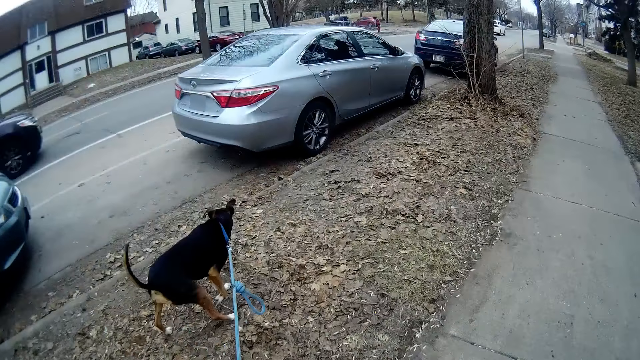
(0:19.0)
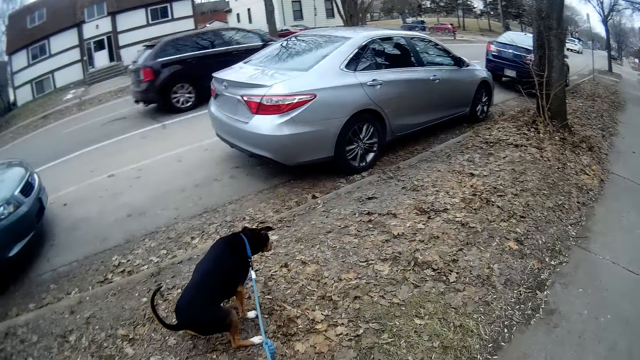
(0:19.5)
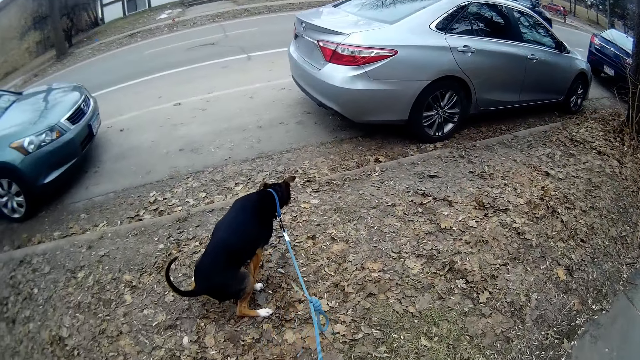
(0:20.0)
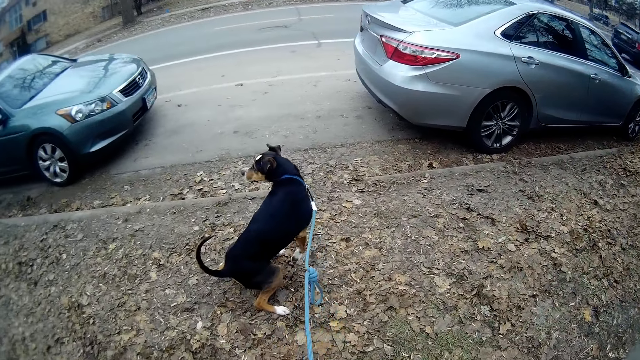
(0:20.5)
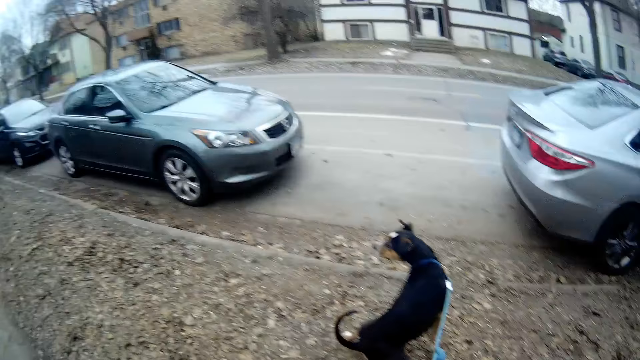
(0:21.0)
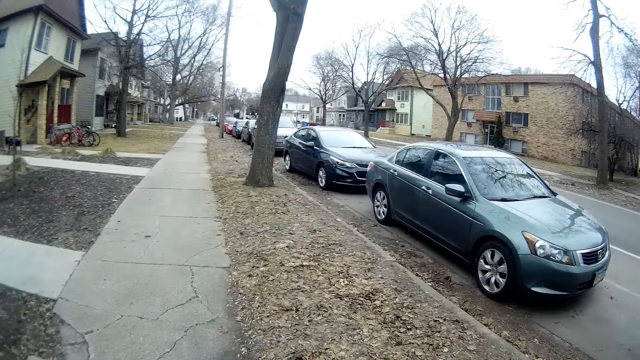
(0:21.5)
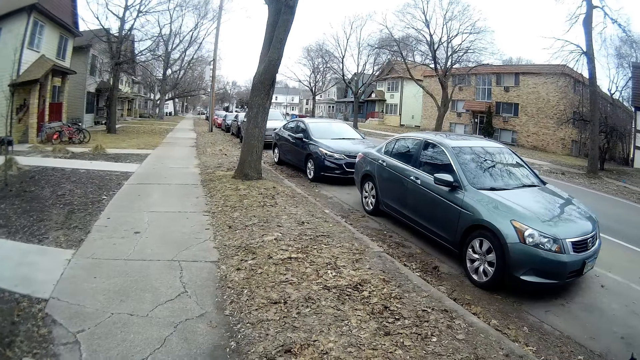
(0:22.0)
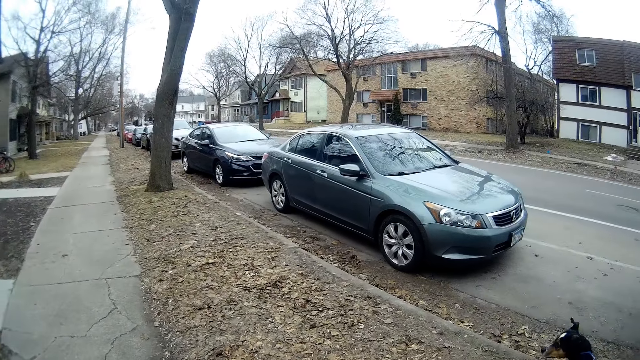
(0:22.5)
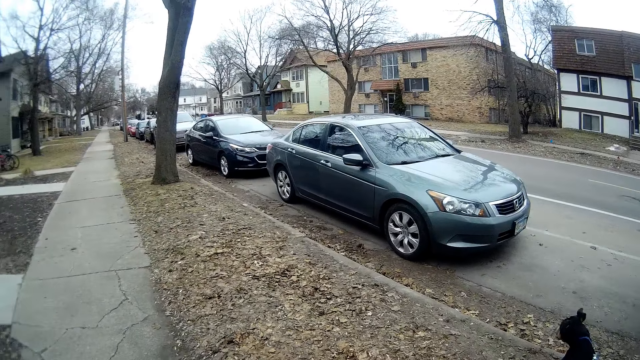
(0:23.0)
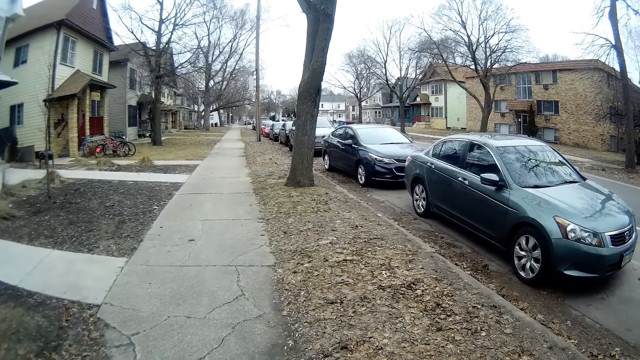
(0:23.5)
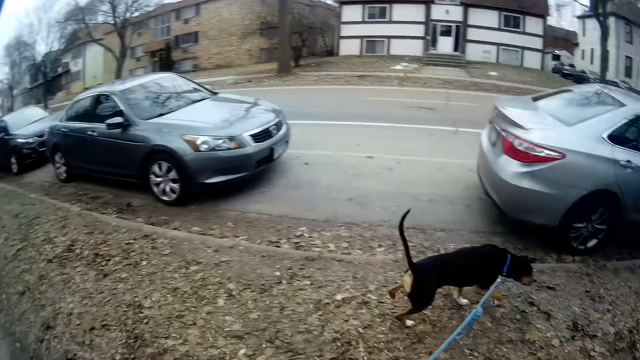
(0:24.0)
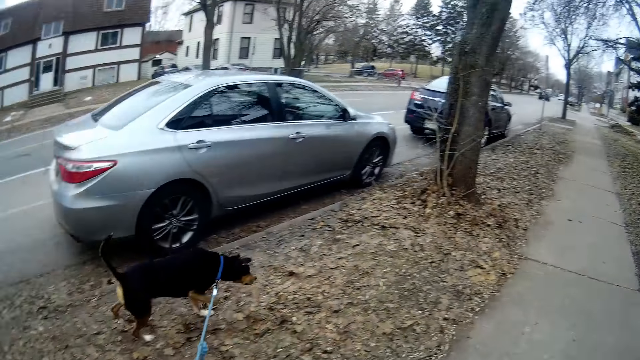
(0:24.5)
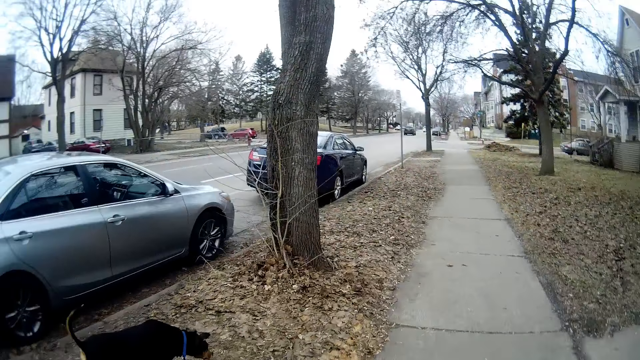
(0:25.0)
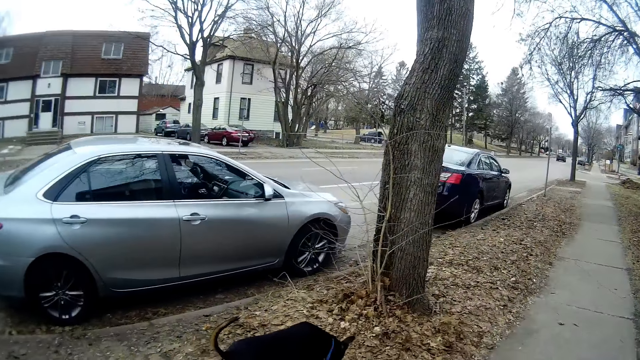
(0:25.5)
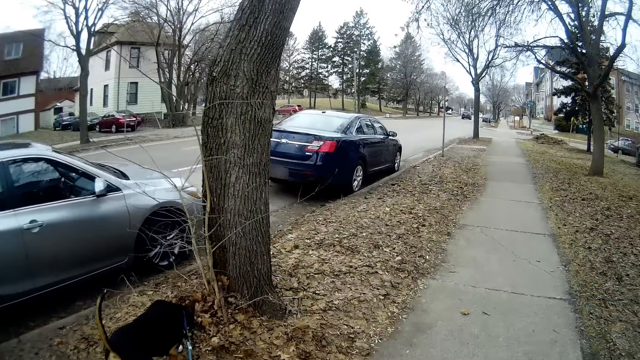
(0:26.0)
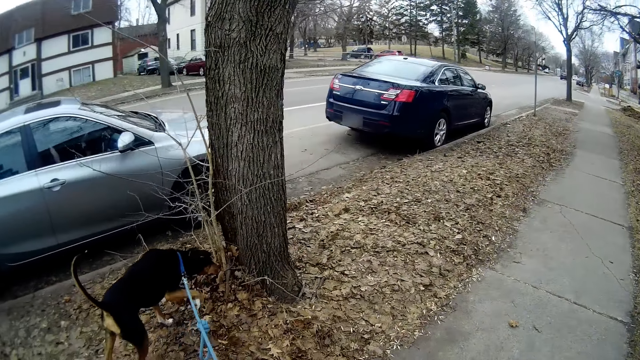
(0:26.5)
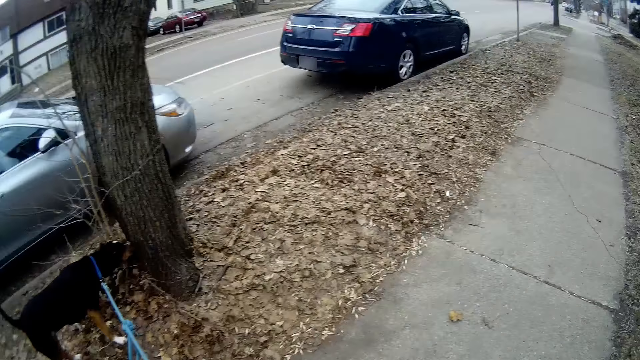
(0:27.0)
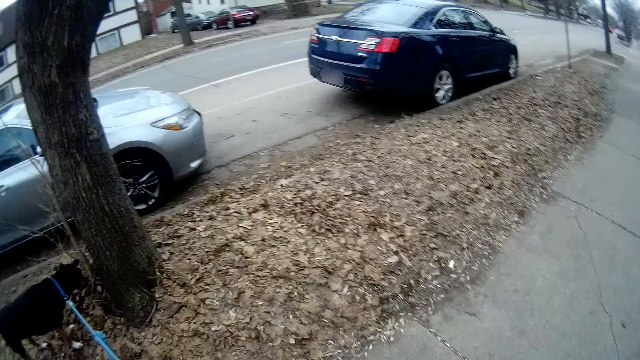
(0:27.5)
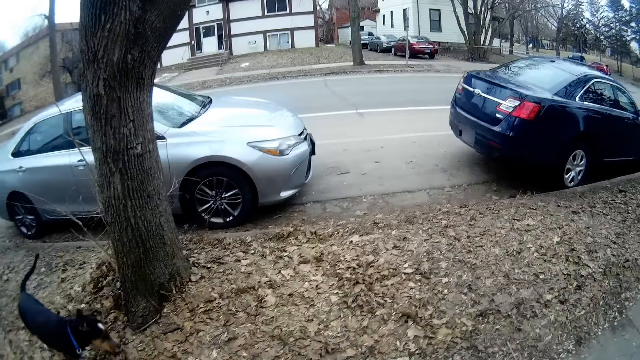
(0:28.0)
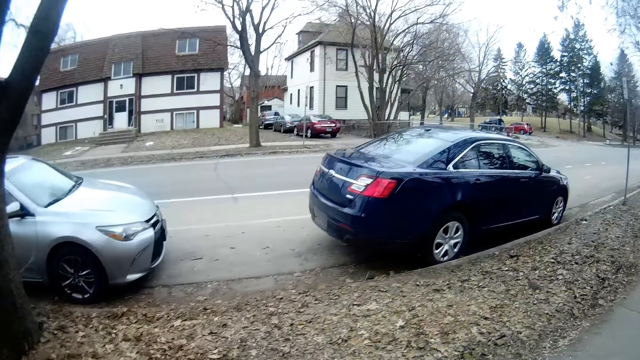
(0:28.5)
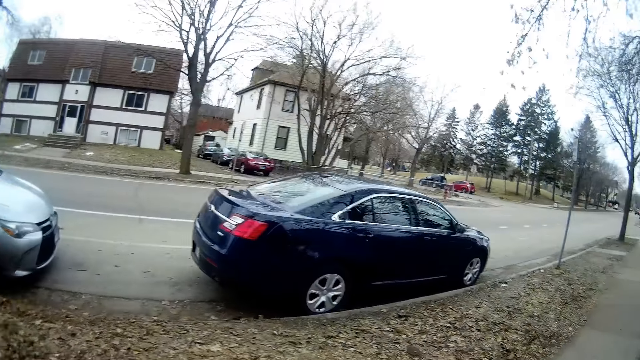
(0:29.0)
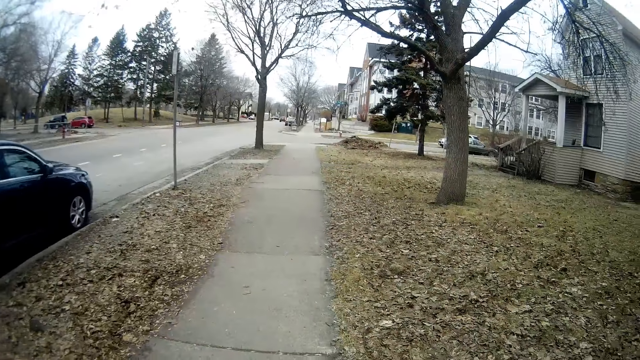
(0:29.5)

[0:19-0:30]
The camera wearer stands on the pavement. They look around the pavement. They walk a dog on the pavement.

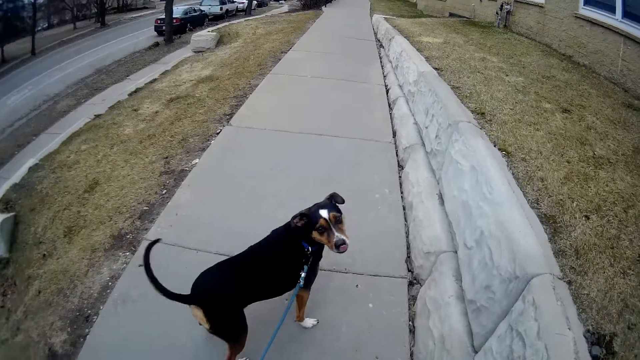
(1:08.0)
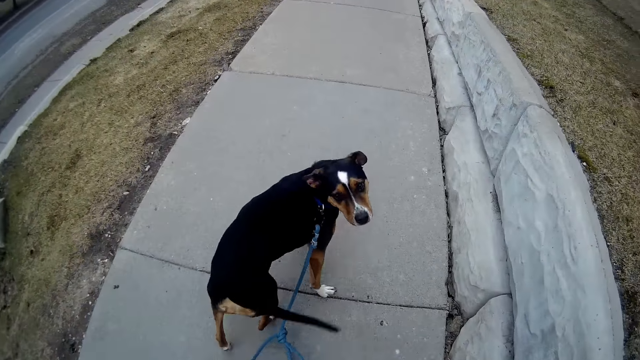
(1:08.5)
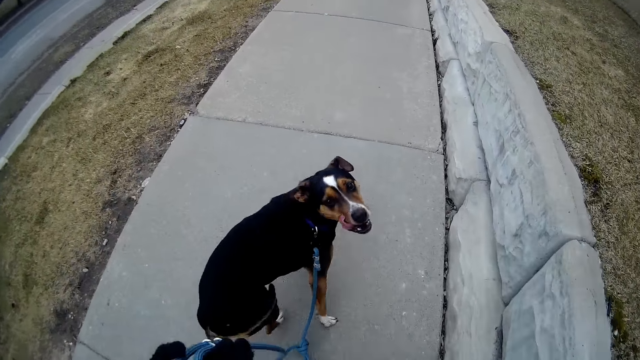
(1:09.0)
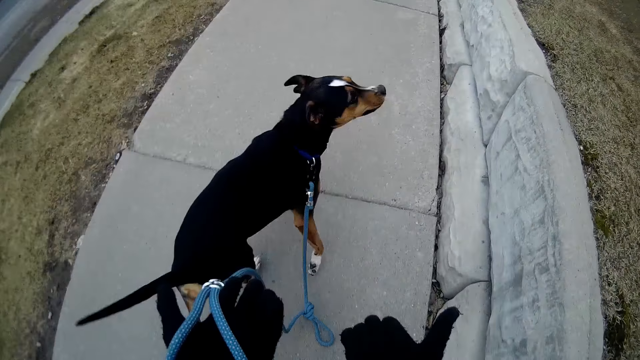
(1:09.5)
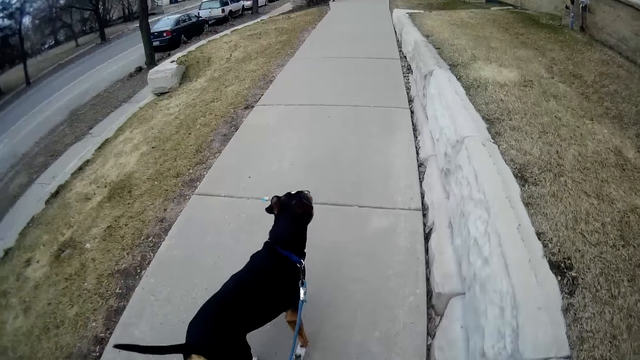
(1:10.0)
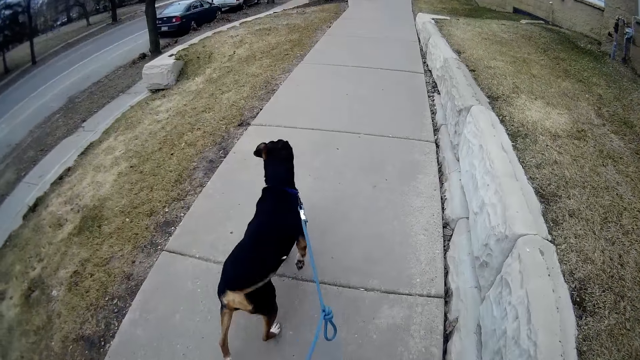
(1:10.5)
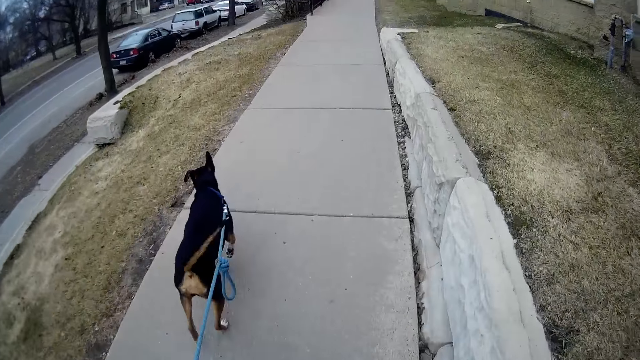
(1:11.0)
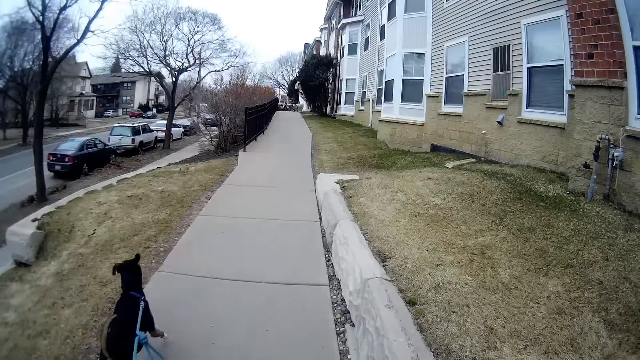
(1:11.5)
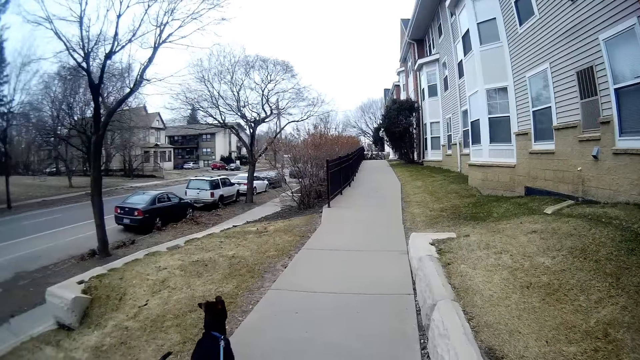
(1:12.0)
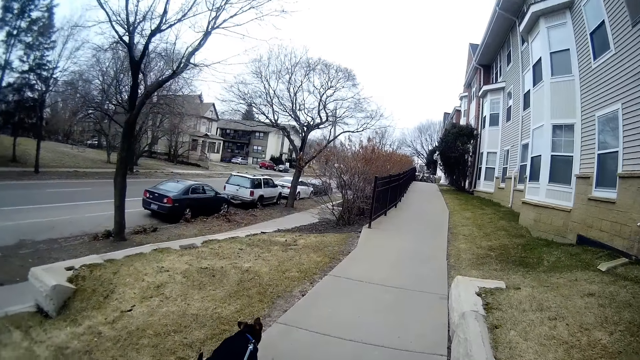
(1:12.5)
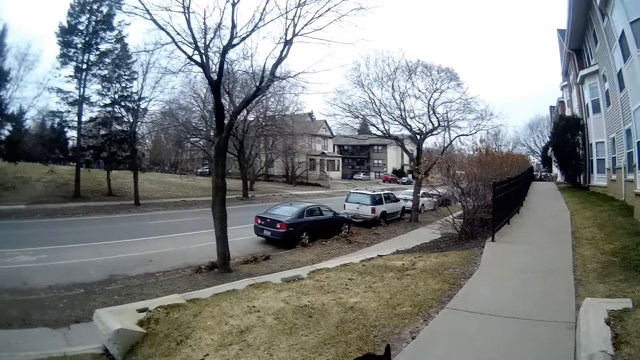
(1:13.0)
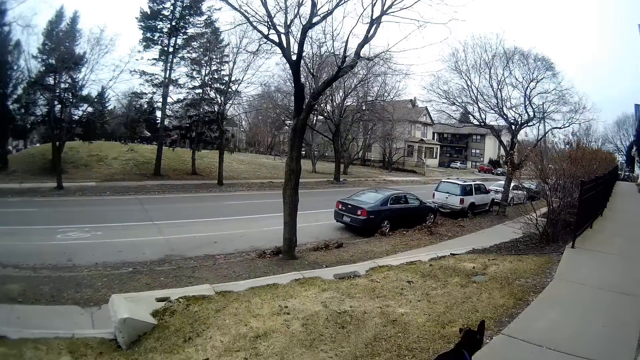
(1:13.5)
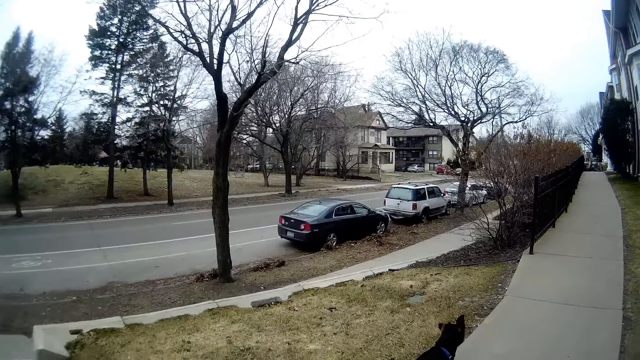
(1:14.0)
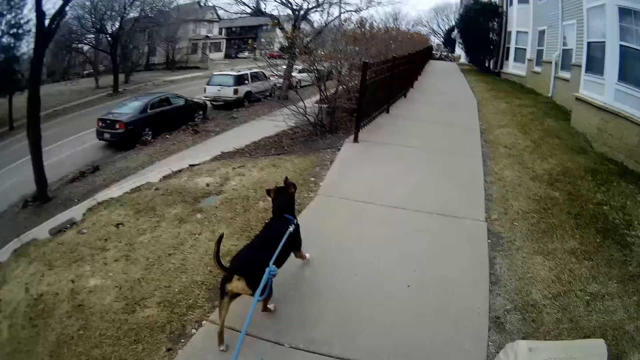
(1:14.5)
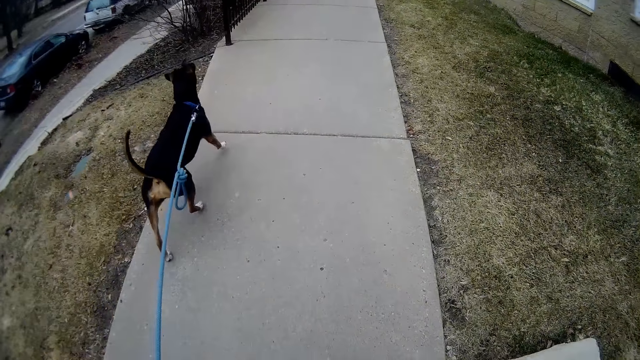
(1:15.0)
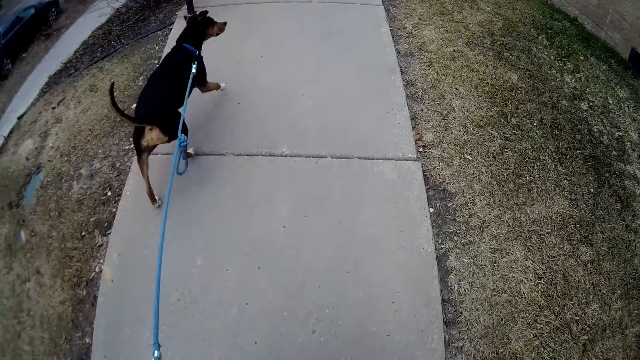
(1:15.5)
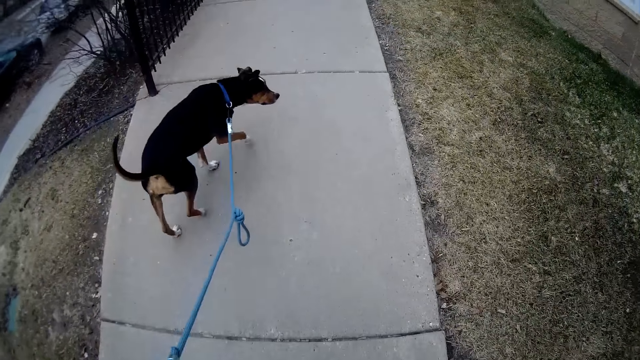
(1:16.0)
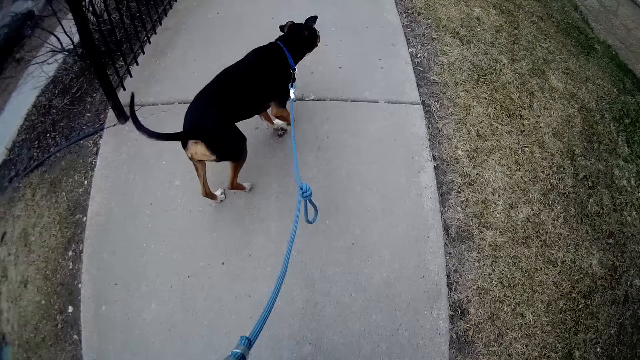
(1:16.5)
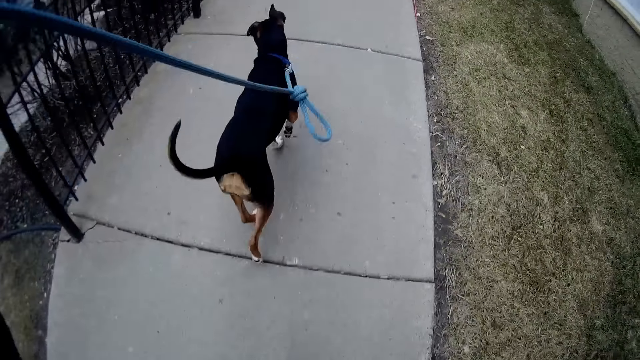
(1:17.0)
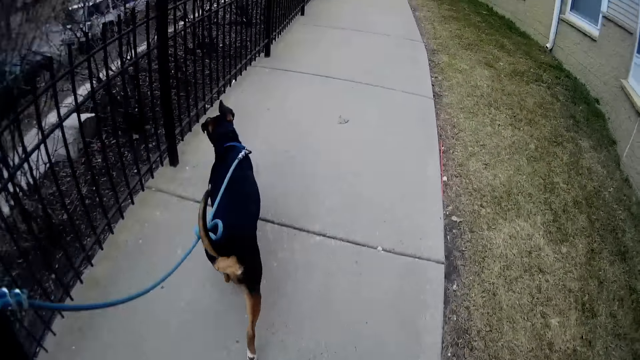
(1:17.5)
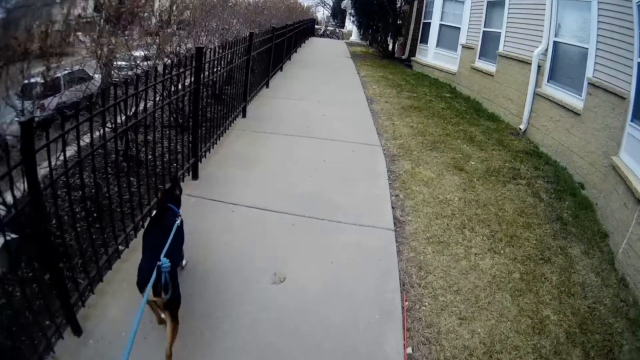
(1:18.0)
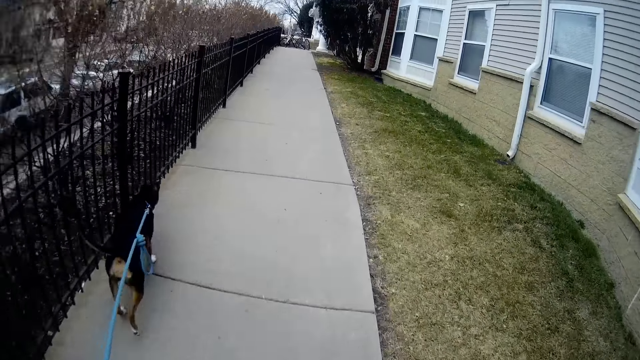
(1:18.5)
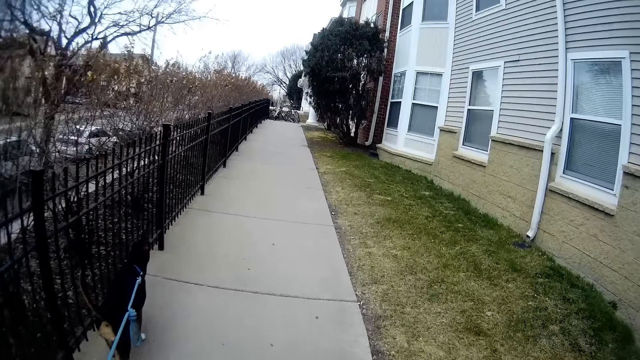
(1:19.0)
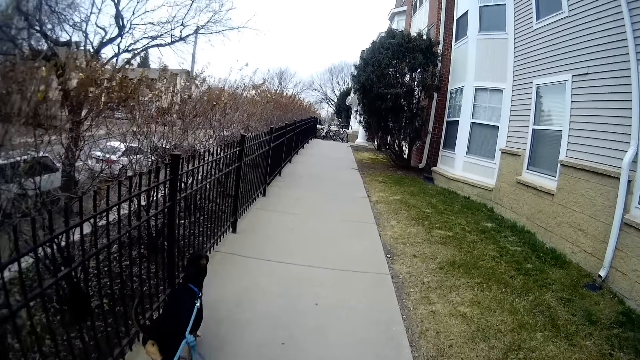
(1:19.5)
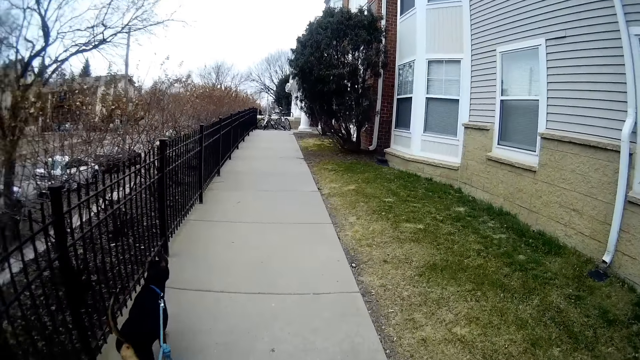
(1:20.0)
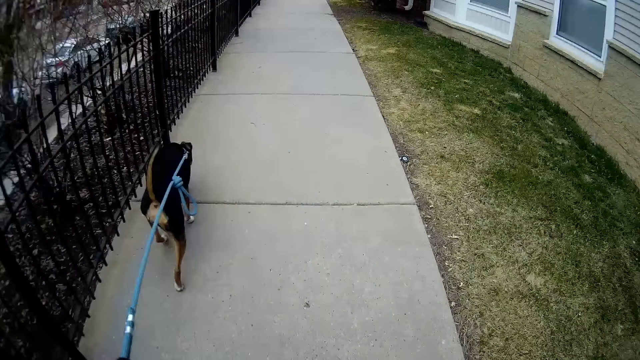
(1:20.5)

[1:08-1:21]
The camera wearer raises her hands. She raises the dog leash.
